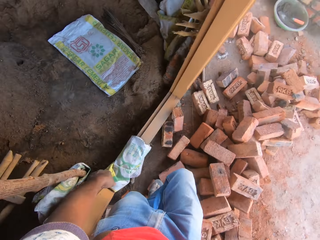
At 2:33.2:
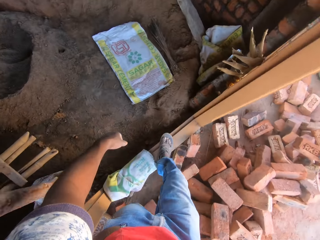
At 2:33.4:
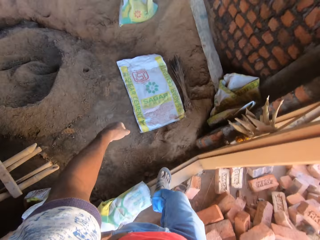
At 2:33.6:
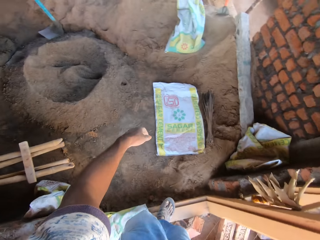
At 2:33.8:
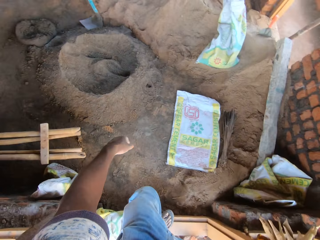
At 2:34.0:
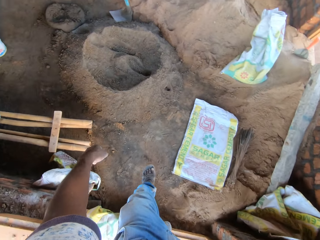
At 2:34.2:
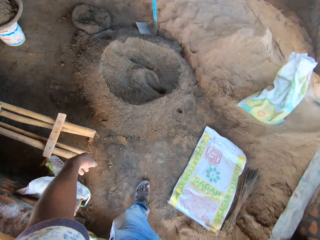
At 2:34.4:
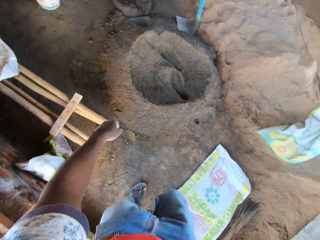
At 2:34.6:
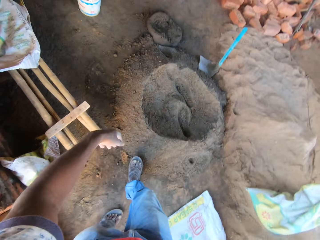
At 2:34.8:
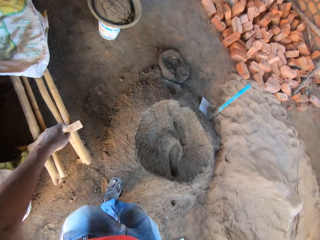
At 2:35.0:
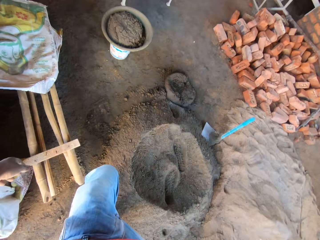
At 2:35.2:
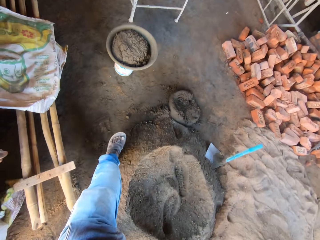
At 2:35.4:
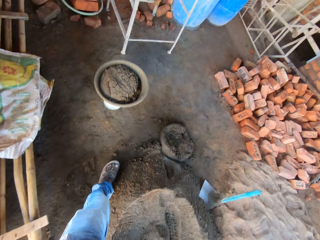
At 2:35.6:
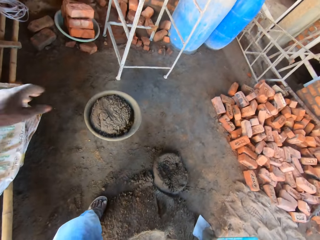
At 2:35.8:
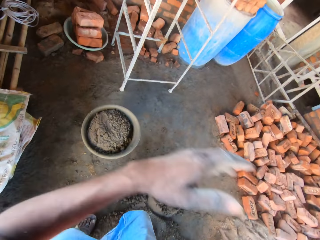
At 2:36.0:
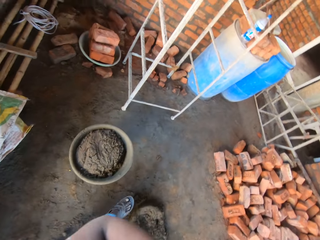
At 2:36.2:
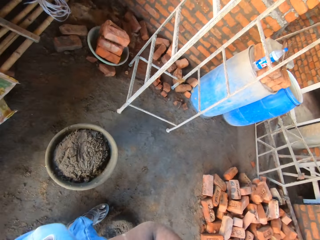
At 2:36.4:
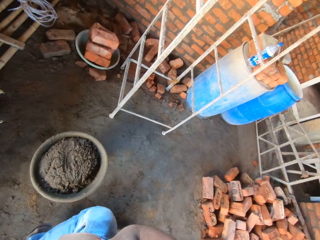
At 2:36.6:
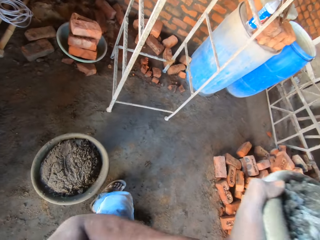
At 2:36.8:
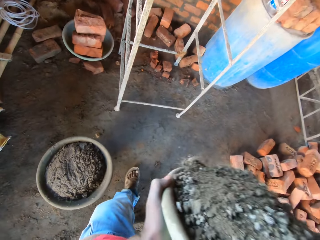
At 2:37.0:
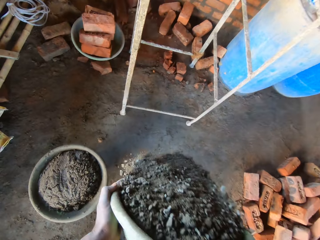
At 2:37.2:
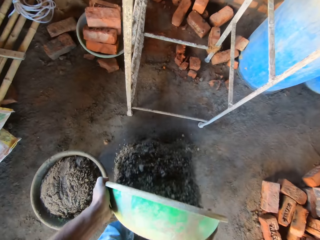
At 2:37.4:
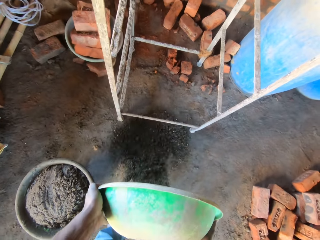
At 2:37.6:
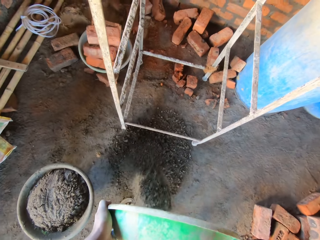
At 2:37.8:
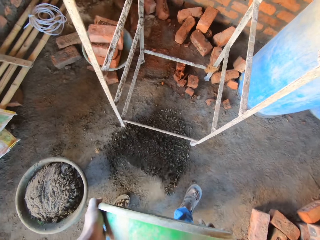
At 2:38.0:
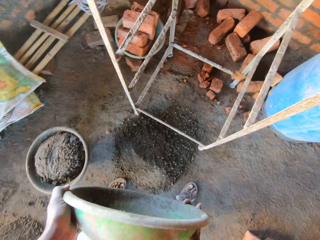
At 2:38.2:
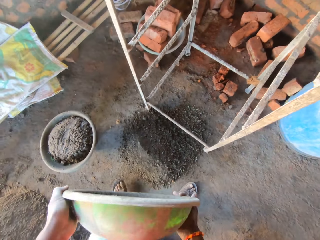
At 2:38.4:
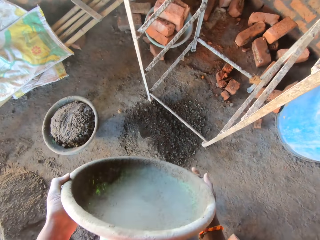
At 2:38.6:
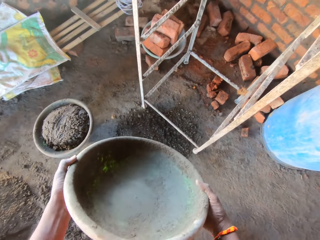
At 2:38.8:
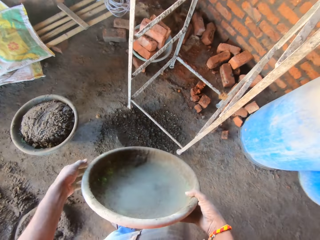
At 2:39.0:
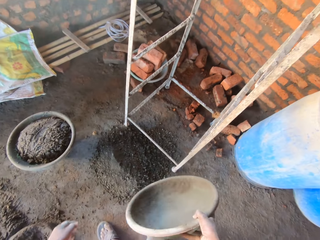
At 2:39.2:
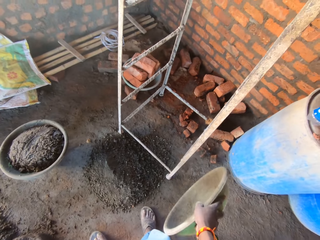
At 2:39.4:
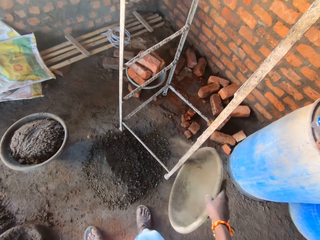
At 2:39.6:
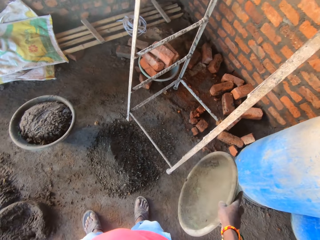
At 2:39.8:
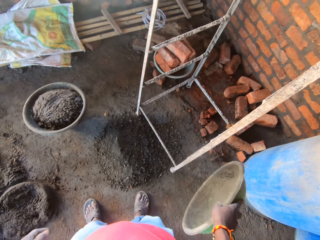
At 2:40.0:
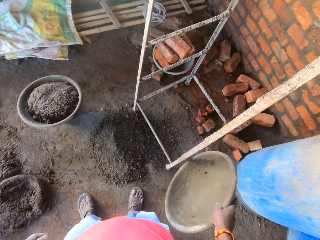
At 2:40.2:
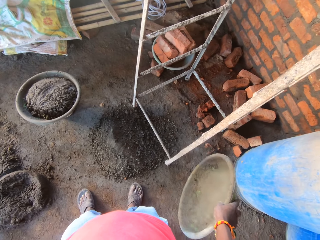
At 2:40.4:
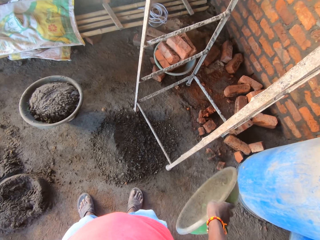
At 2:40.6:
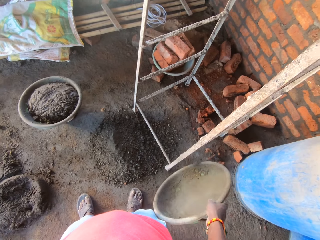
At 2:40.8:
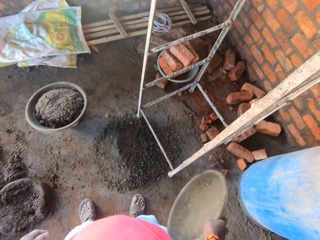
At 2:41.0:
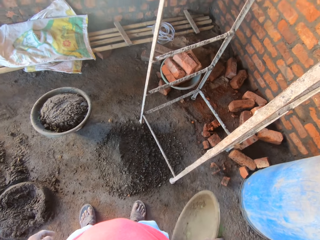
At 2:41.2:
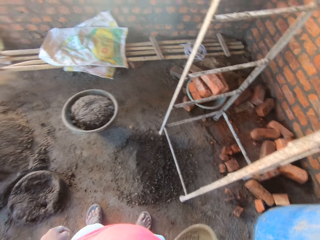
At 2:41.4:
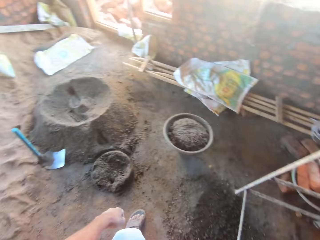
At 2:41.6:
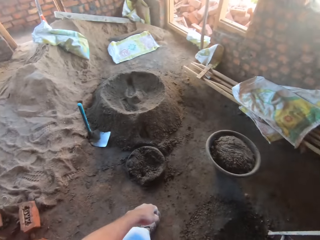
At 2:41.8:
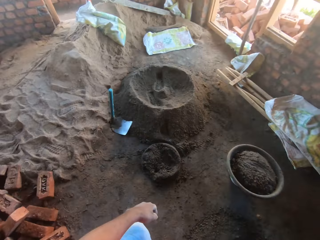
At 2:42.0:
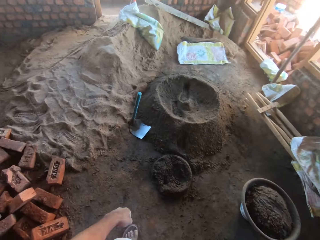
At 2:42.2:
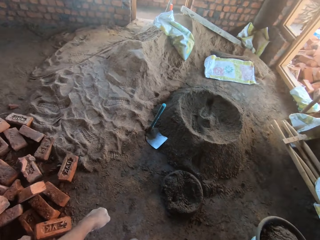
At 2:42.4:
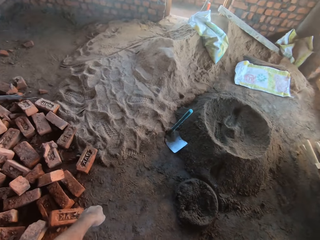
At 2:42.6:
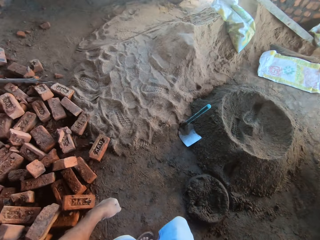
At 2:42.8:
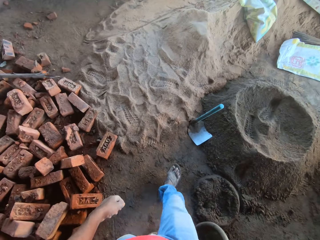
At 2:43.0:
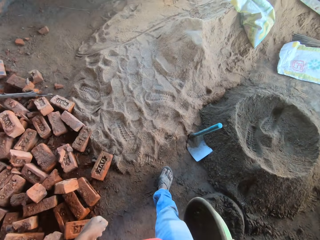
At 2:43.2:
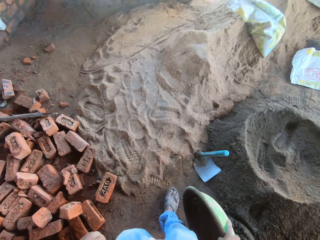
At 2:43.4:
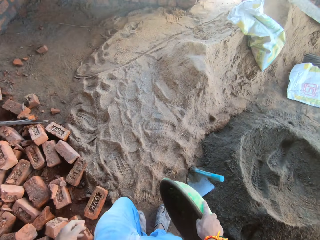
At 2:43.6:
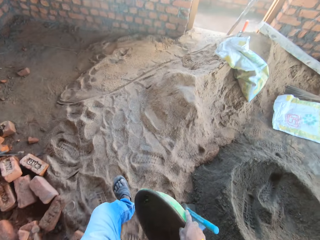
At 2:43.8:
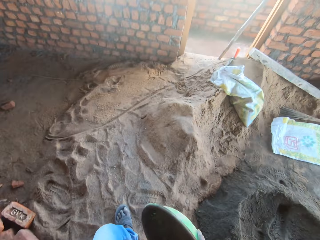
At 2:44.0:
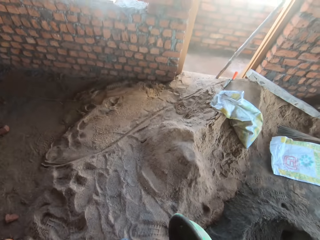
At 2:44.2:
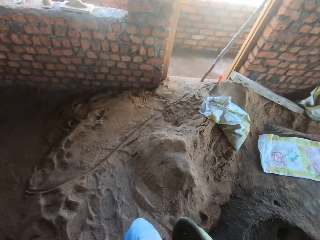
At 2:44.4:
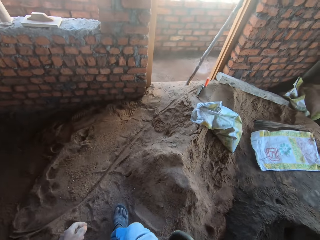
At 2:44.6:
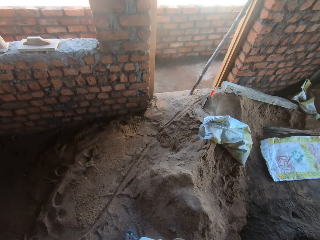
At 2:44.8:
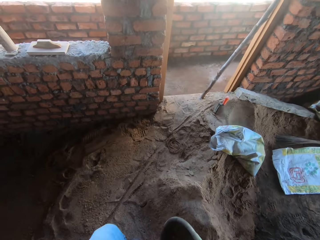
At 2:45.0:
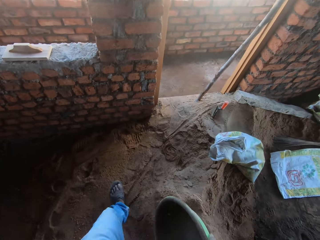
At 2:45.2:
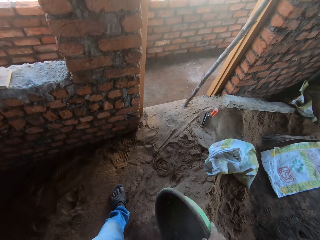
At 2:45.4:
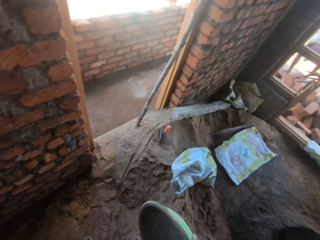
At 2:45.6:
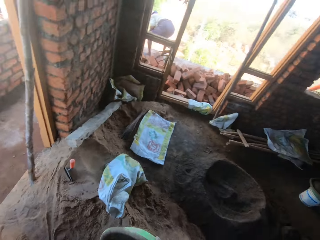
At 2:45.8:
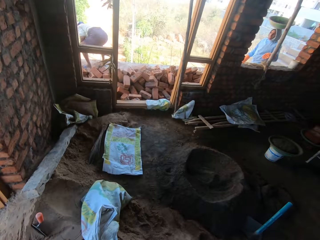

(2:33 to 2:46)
The camera wearer walks in a room. They pour the sand on the ground. They hit the tray on the metal. They look around the room and walk around the room.

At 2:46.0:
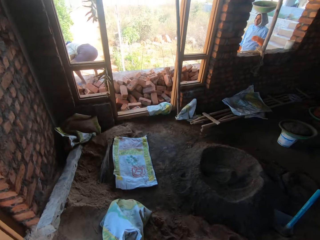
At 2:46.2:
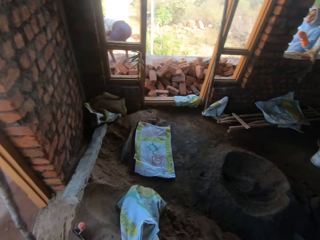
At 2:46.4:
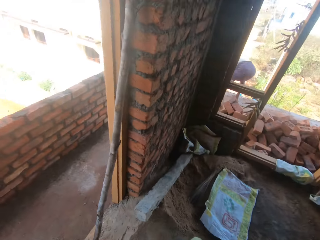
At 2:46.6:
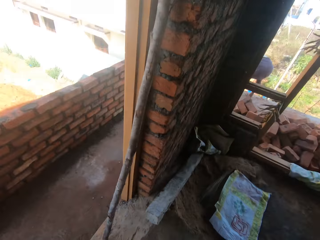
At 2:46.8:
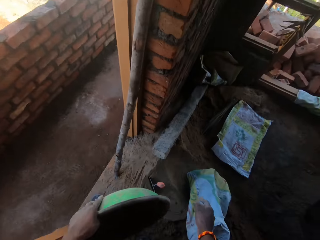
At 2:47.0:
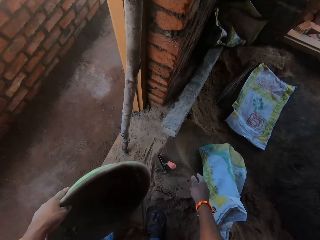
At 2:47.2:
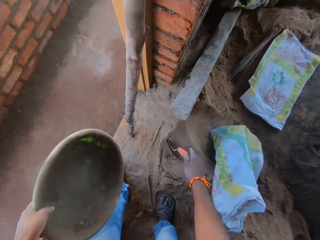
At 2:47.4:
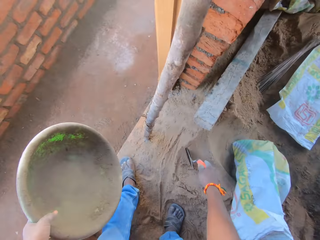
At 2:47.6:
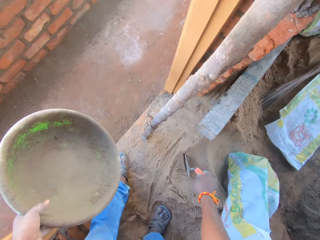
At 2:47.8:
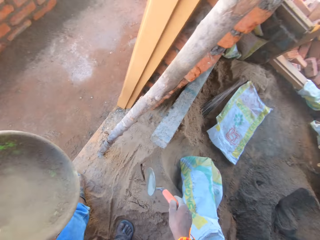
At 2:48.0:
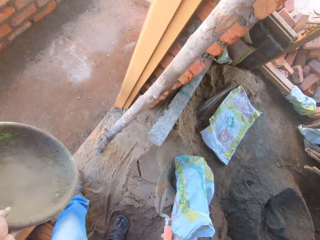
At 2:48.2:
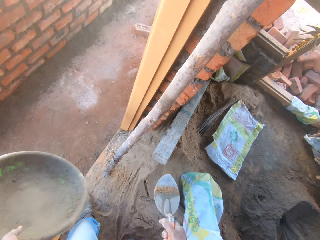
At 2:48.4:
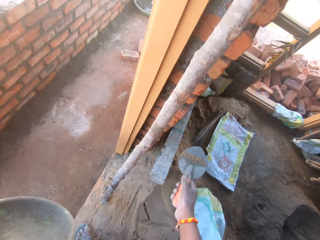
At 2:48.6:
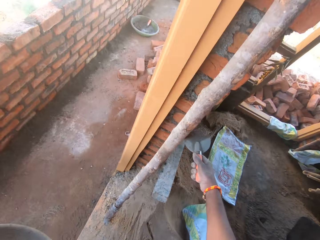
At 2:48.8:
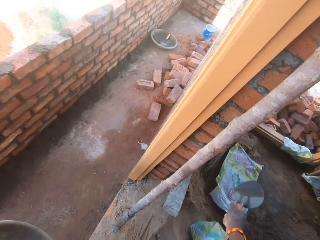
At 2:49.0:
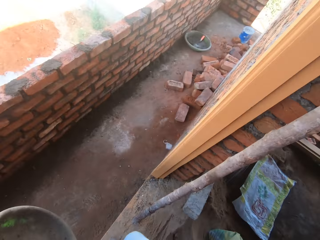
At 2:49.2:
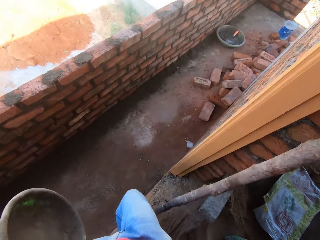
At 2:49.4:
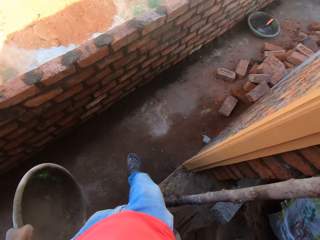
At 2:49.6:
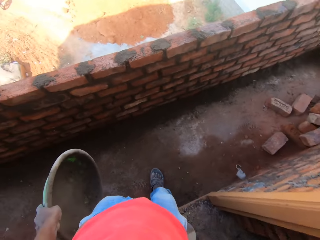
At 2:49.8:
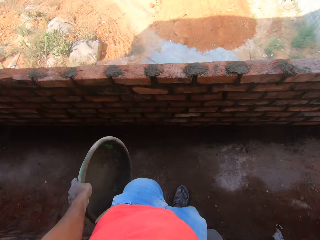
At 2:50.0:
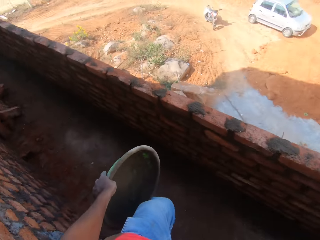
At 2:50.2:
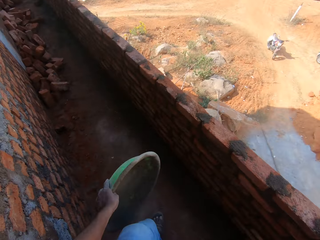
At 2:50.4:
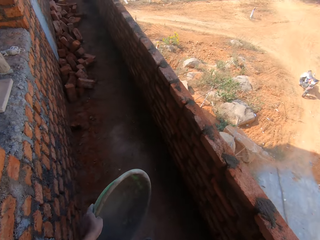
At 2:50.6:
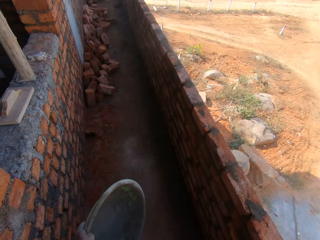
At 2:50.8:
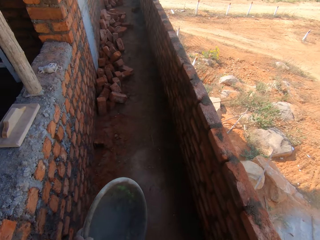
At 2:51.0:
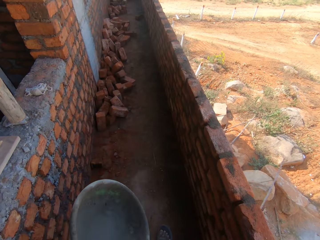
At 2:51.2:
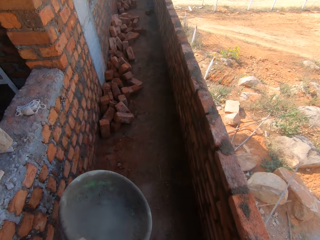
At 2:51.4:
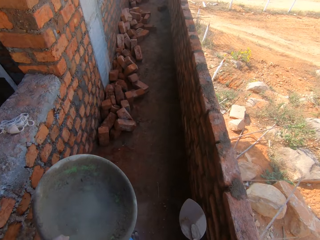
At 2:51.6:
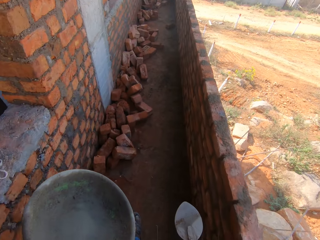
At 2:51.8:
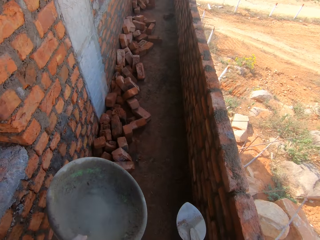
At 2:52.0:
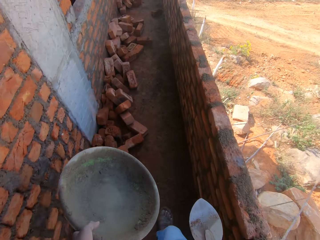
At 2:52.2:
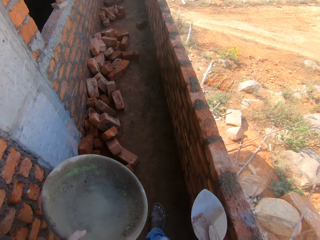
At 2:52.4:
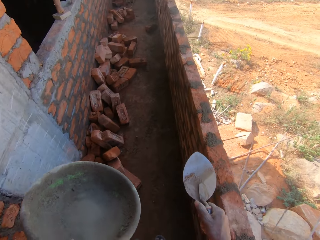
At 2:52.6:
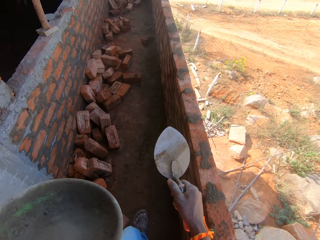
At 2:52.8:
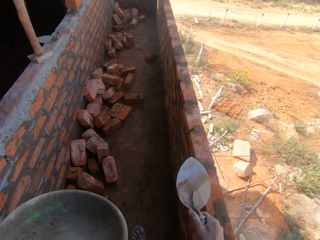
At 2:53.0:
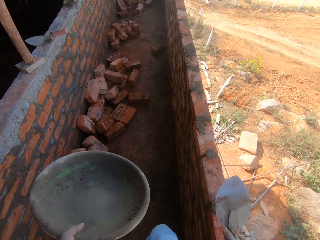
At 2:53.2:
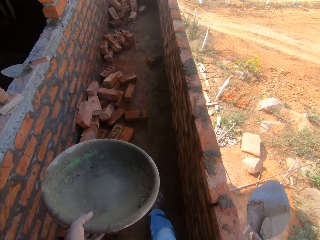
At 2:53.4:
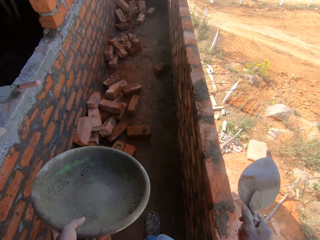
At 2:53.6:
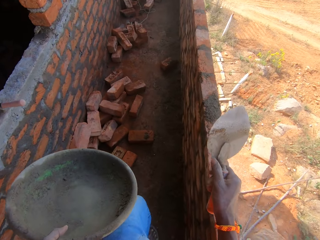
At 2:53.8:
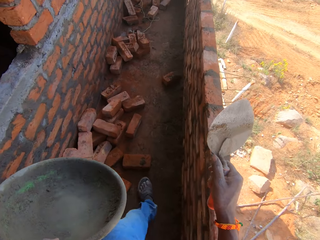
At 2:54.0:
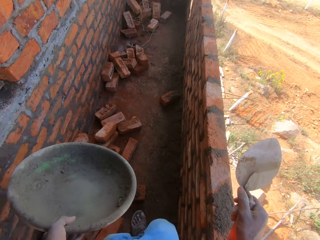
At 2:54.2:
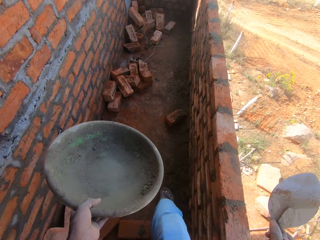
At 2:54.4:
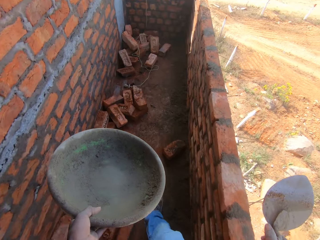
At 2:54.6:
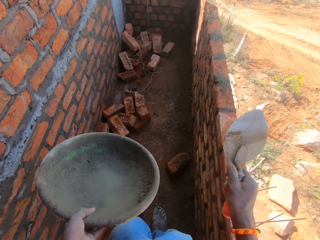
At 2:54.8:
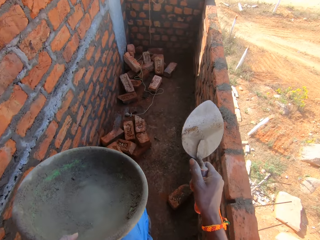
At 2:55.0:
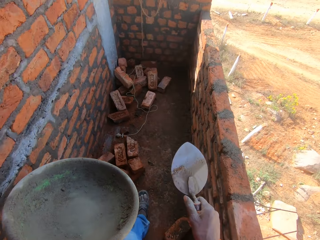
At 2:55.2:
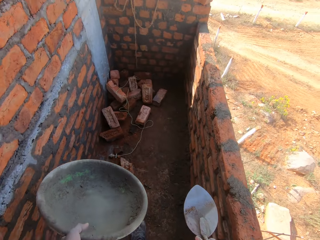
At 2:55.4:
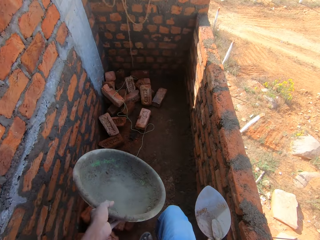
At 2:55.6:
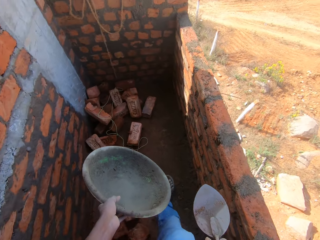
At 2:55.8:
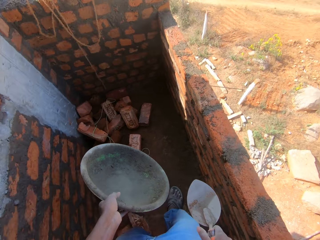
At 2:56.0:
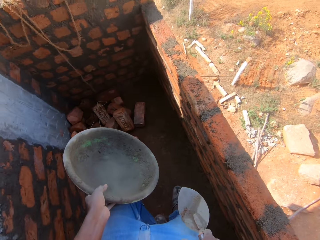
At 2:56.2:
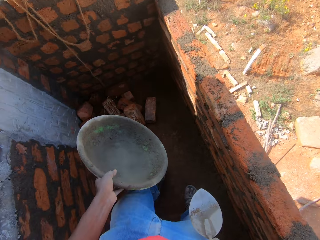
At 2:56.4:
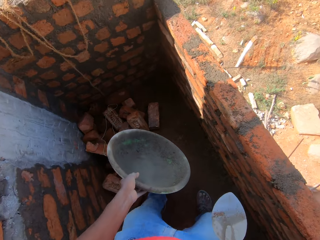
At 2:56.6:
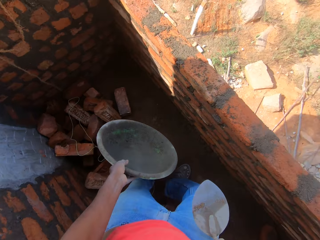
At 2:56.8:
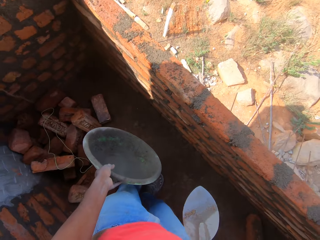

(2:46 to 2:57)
The camera wearer interacts with a man. They pick up a trowel, exit the room, and walk on the balcony.
